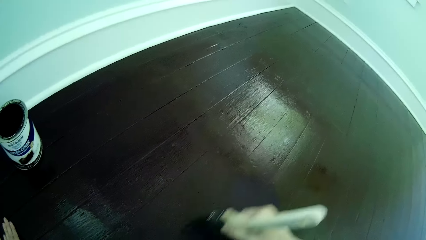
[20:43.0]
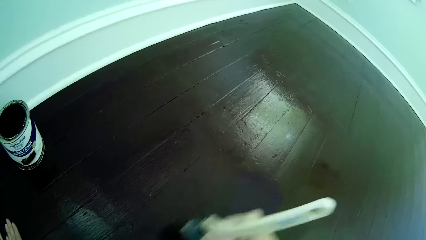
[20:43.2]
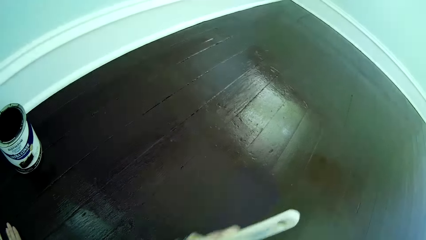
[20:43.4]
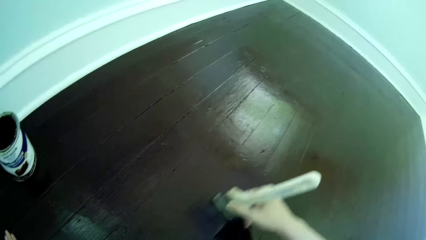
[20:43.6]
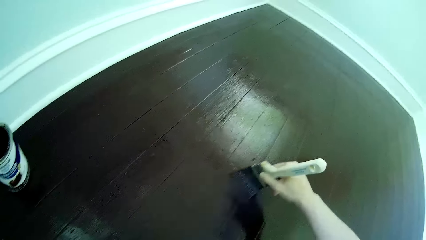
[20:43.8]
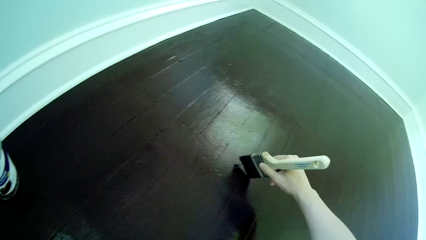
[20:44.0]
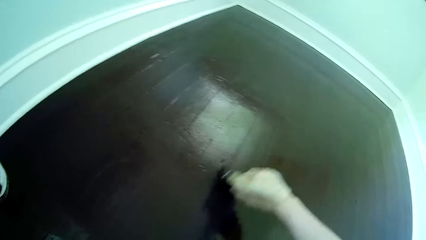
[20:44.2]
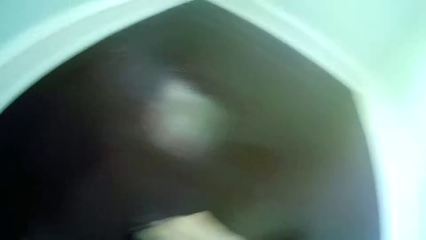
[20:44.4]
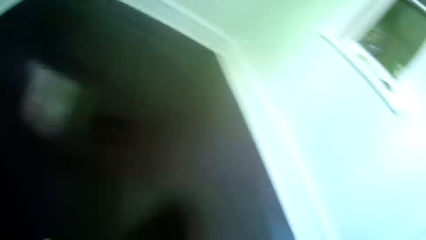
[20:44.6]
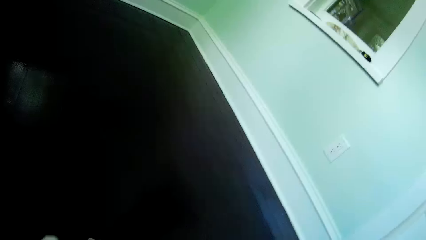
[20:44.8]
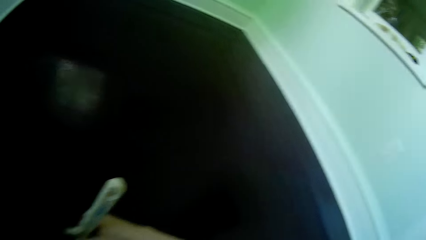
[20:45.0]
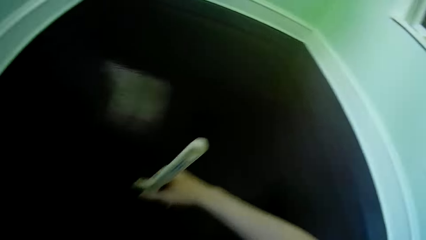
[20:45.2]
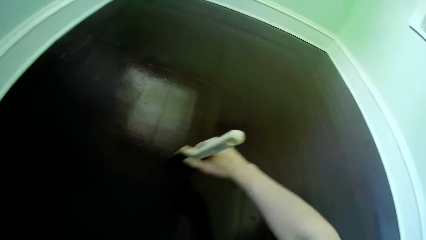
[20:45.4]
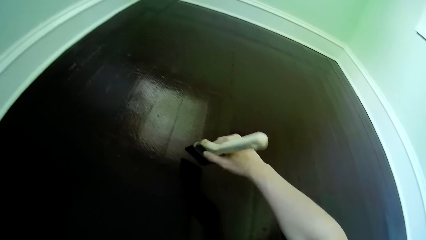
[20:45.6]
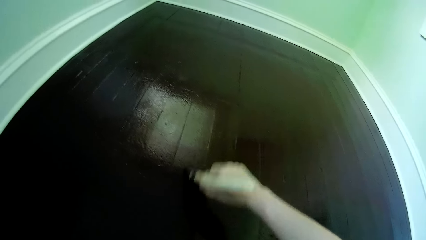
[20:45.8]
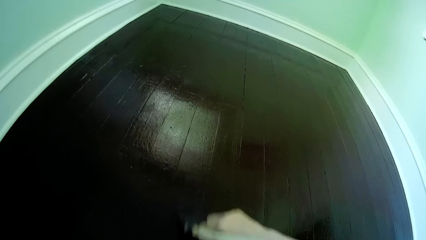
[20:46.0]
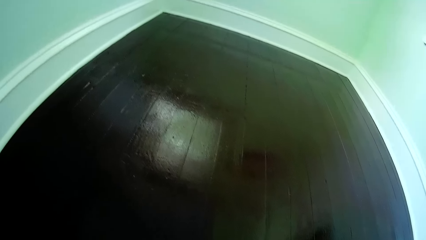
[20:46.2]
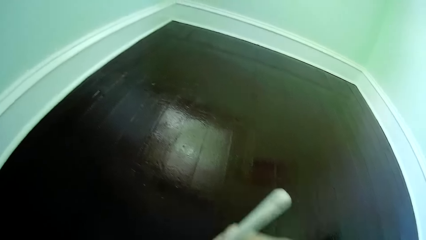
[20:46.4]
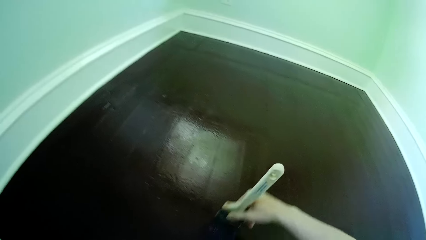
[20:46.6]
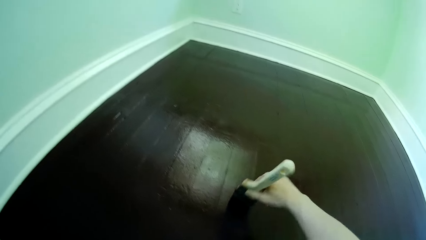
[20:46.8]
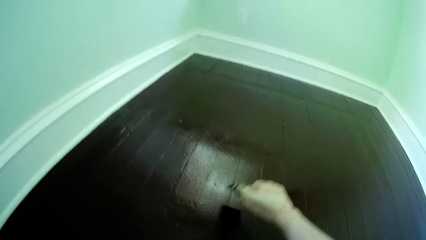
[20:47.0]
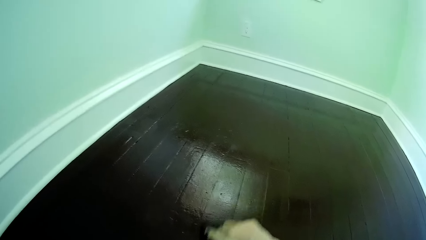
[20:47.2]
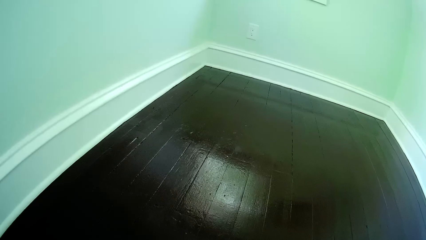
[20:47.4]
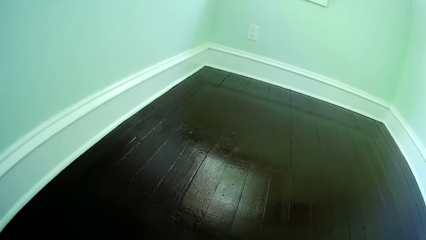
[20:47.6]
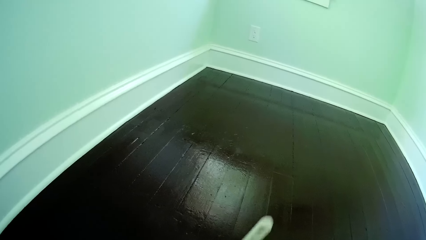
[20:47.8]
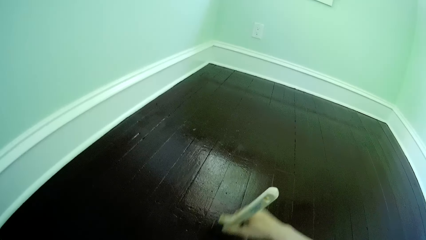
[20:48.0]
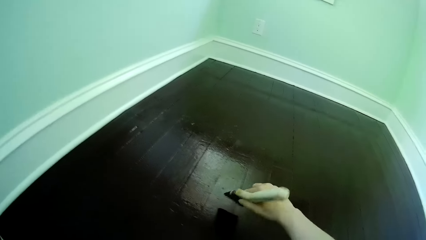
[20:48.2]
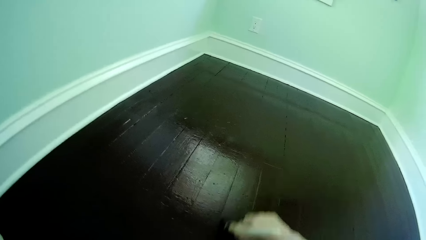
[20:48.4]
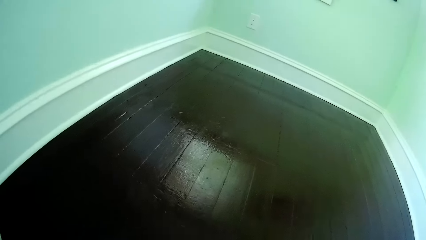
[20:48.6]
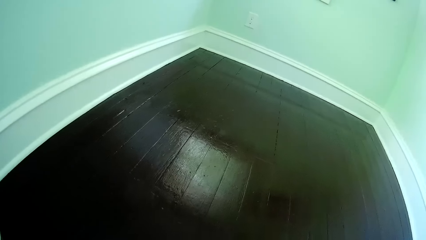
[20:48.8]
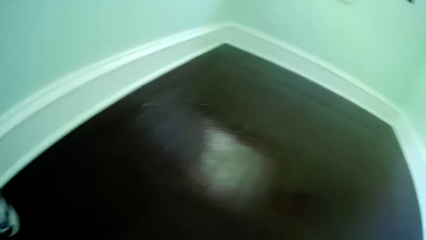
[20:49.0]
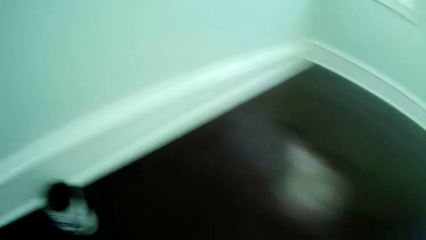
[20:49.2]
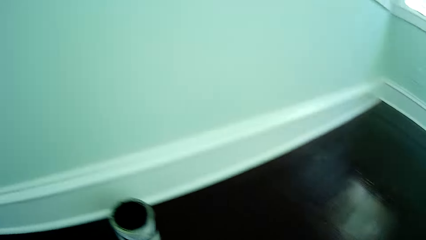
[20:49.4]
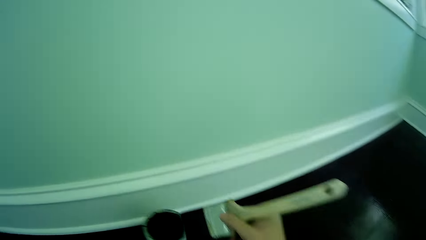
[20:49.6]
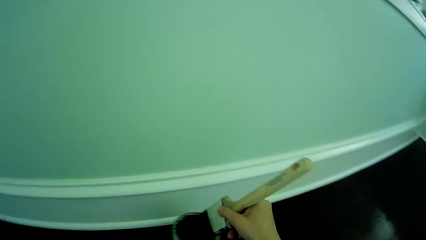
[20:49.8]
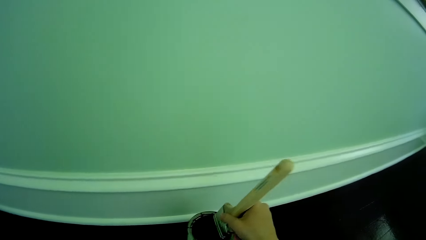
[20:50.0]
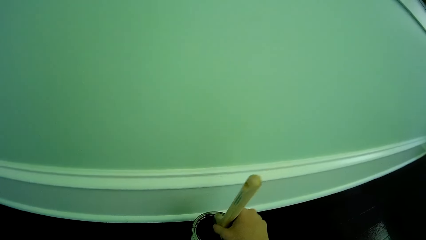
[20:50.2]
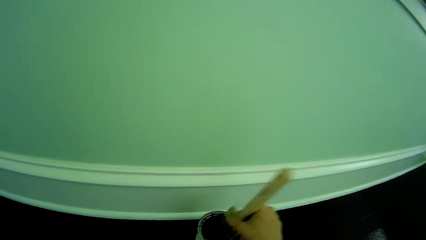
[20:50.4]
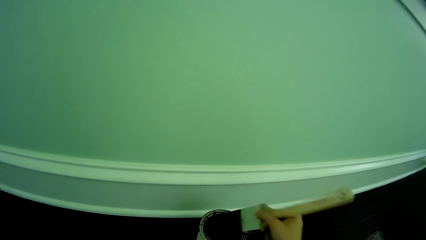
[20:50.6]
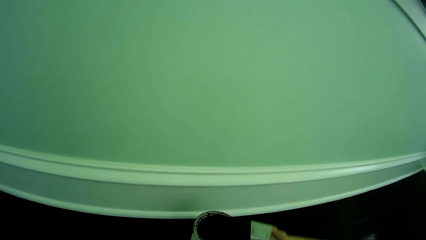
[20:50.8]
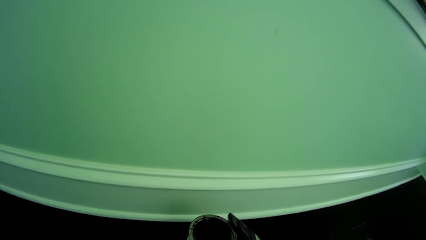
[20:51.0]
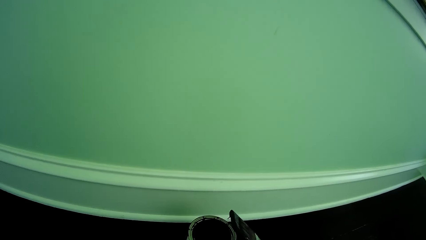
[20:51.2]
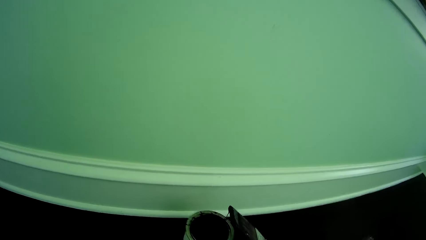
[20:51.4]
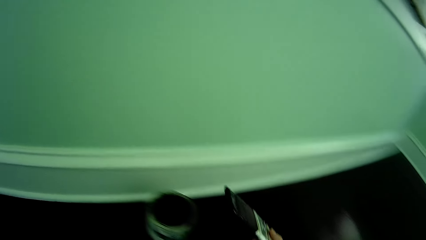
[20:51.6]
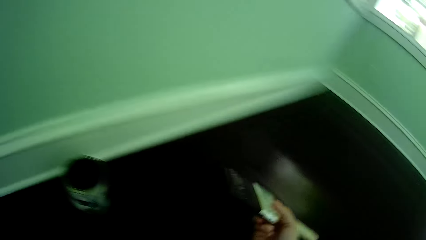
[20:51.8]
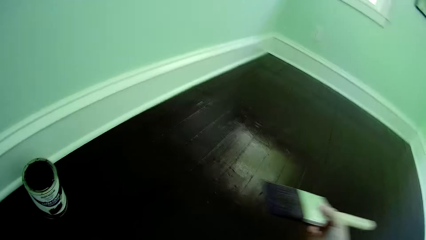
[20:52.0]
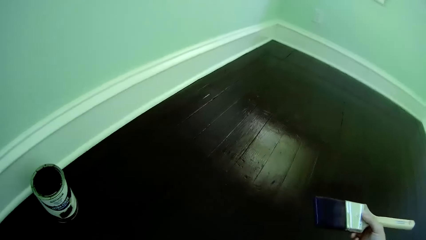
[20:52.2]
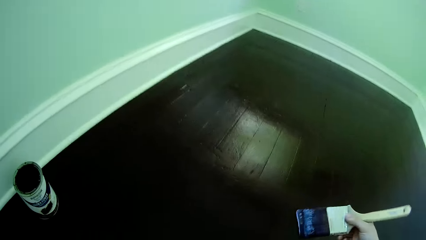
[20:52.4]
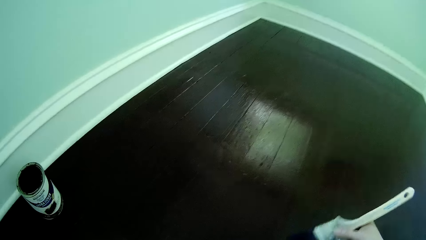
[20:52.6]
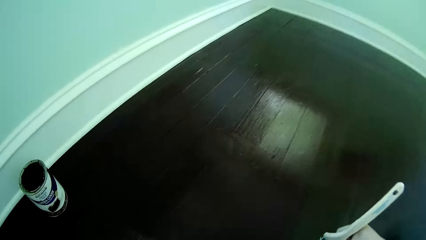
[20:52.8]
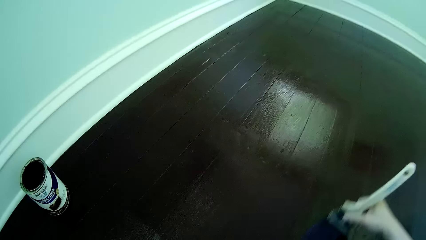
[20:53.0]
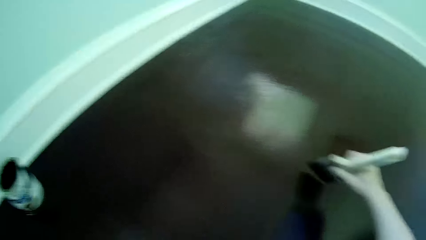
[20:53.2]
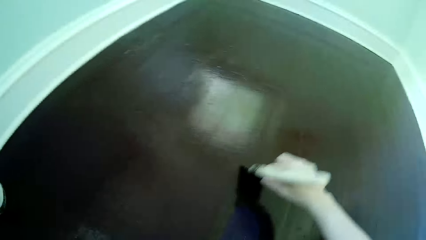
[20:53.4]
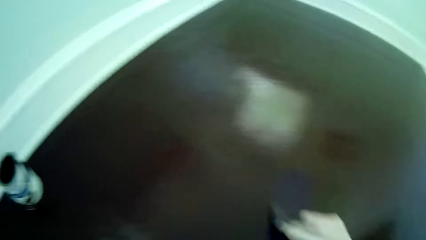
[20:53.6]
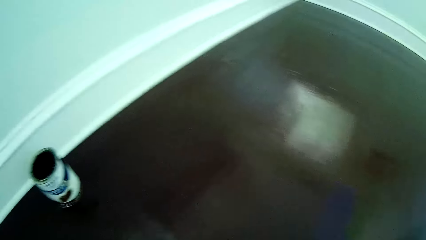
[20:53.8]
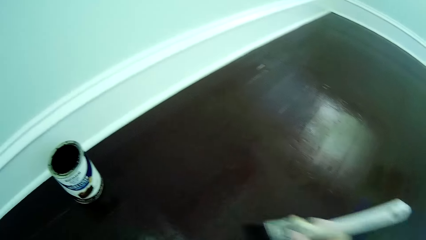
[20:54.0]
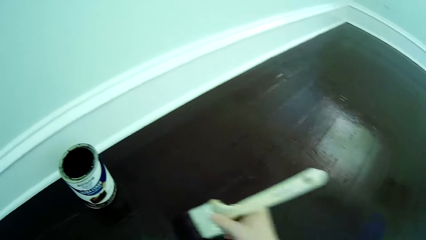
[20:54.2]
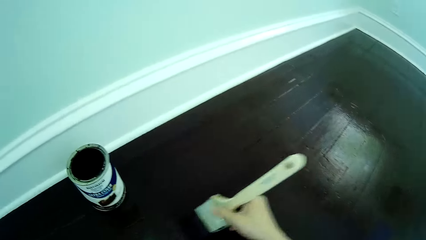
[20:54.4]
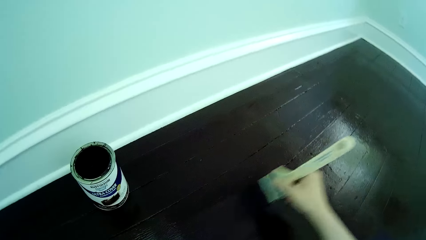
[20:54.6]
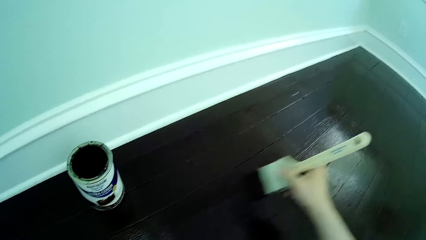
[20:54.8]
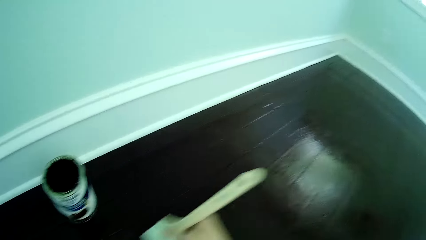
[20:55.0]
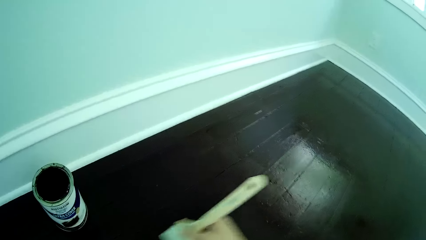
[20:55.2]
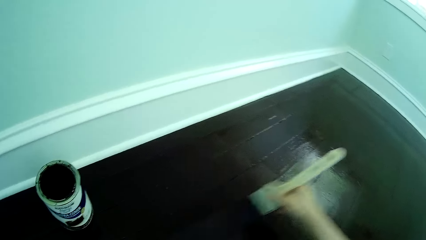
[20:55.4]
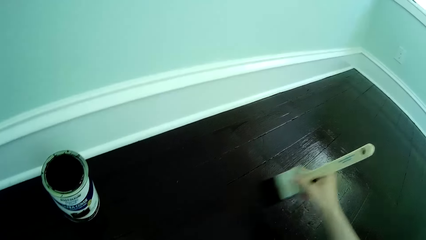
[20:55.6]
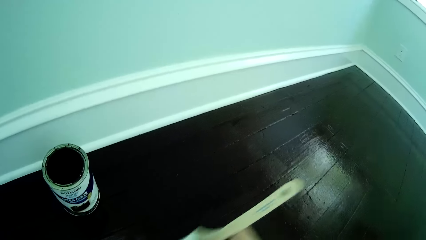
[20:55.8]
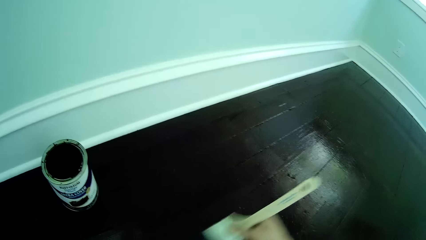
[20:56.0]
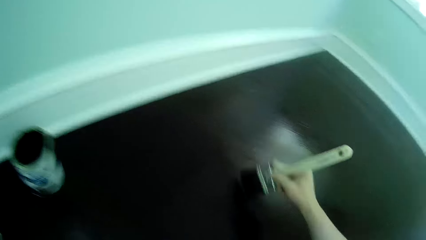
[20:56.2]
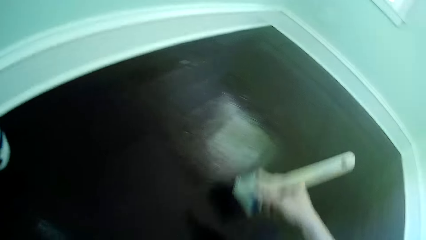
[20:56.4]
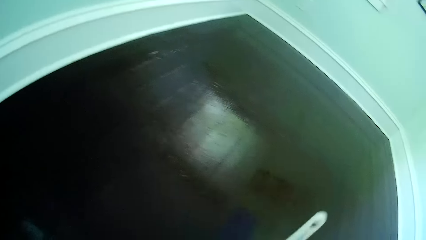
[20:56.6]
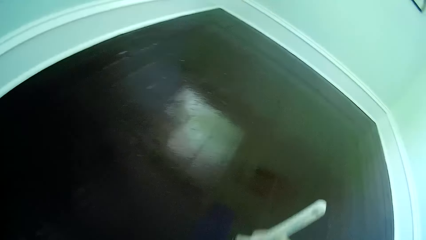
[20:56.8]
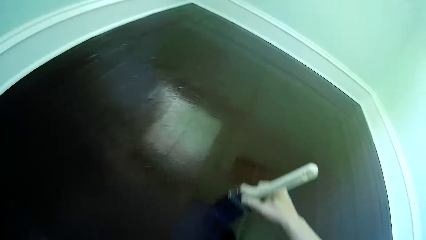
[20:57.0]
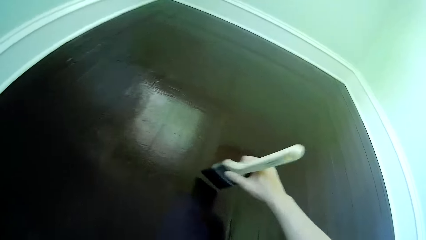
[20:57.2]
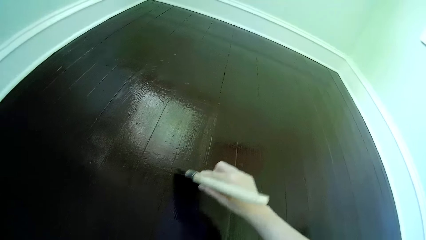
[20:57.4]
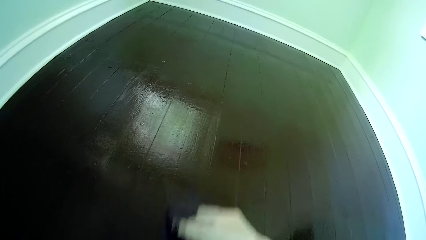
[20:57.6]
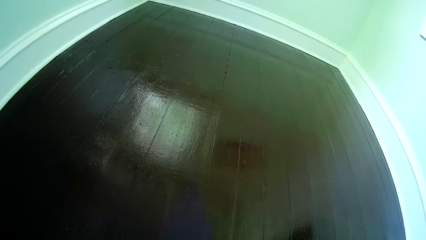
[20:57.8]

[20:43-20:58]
The camera wearer dips the brush in his right hand into the can of rust paint on the apartment floor. He removes the brush in his right hand from the can of rust paint. He paints the apartment floor with the brush in his right hand.
